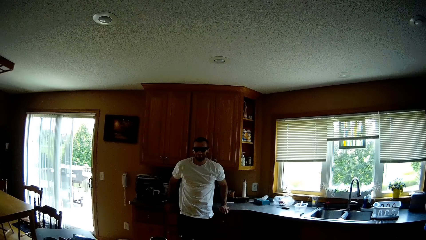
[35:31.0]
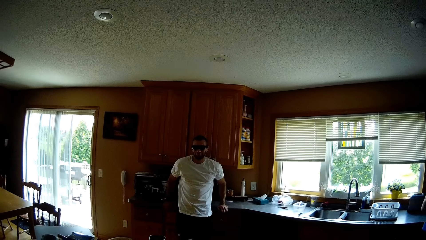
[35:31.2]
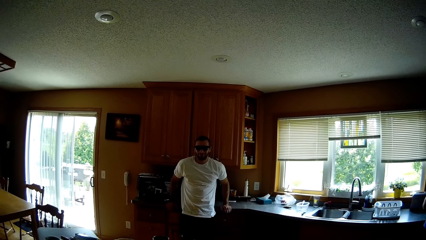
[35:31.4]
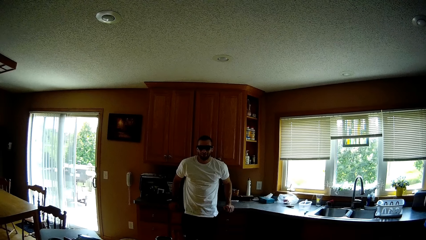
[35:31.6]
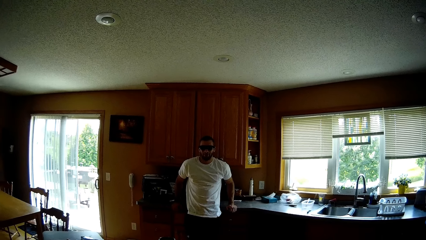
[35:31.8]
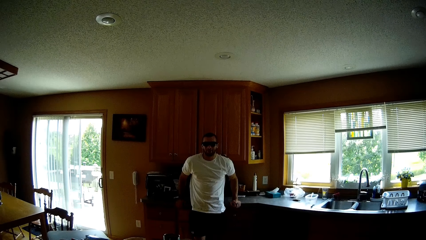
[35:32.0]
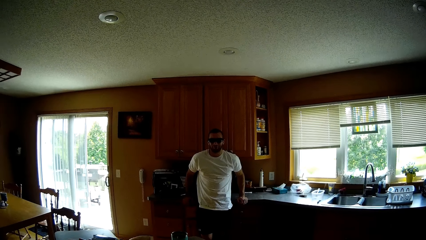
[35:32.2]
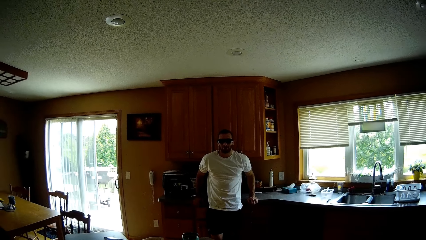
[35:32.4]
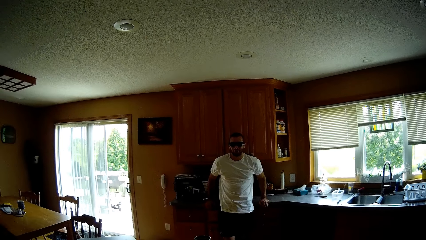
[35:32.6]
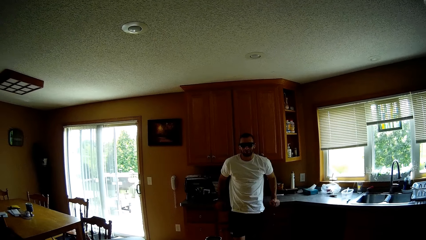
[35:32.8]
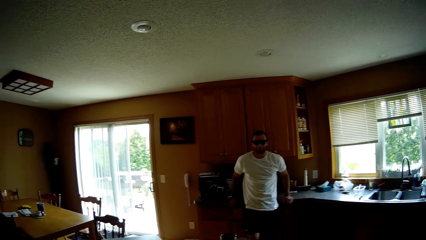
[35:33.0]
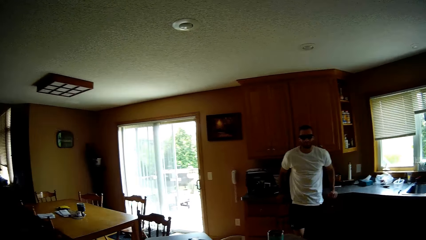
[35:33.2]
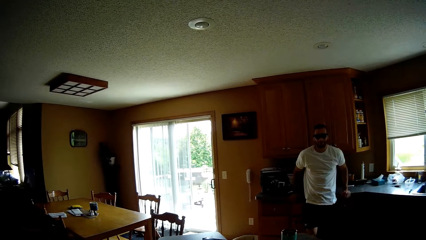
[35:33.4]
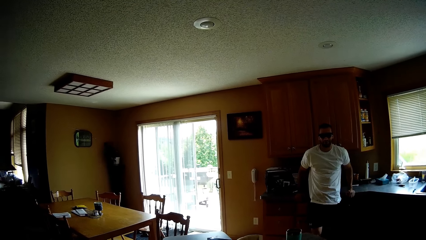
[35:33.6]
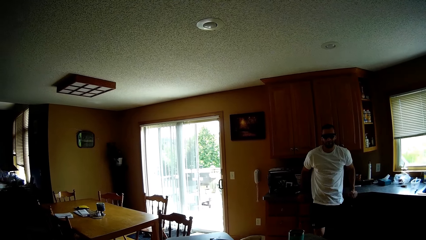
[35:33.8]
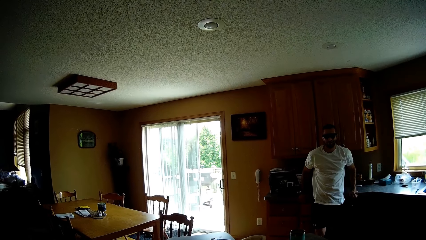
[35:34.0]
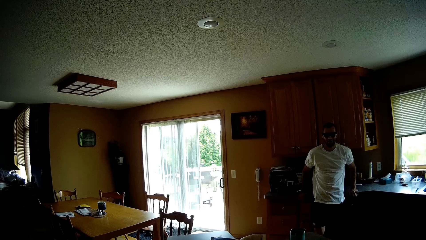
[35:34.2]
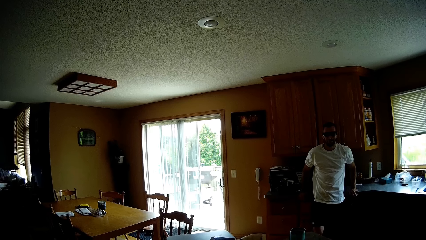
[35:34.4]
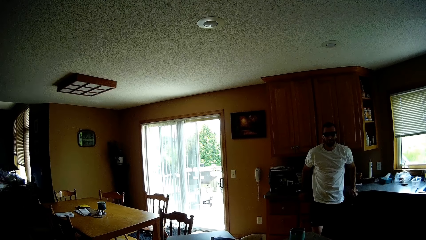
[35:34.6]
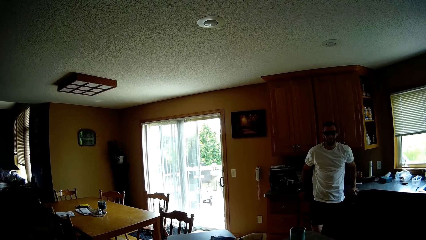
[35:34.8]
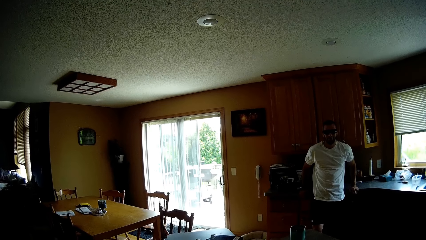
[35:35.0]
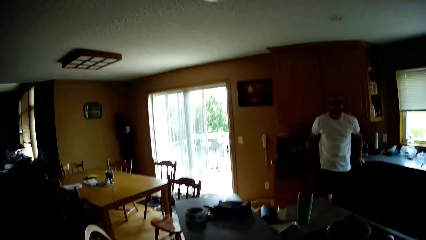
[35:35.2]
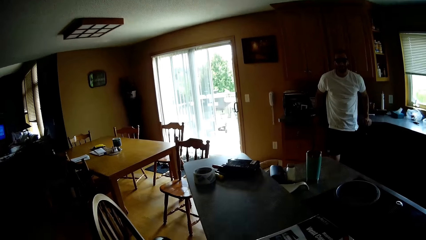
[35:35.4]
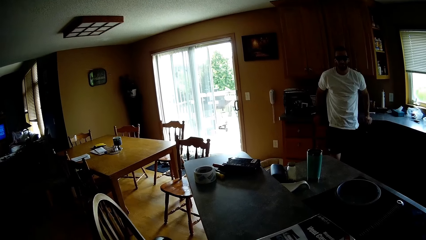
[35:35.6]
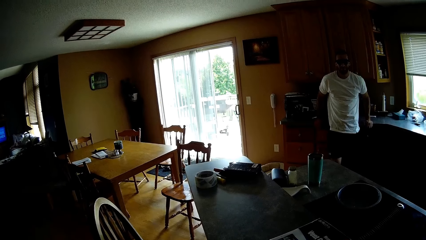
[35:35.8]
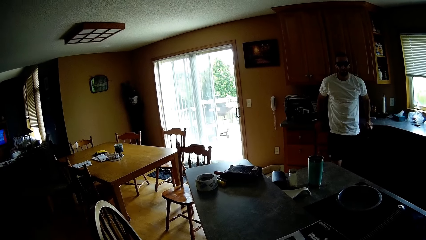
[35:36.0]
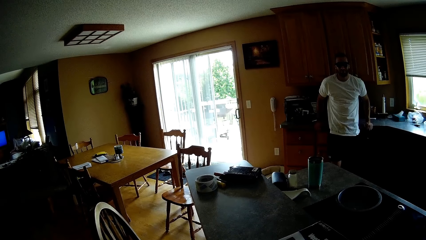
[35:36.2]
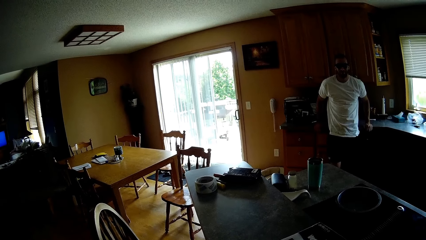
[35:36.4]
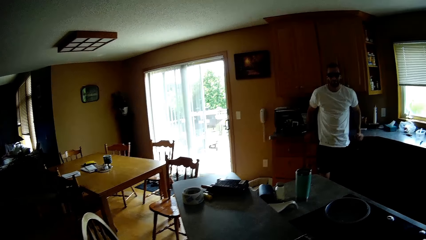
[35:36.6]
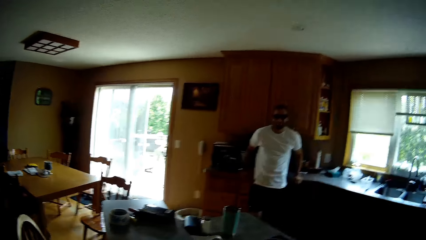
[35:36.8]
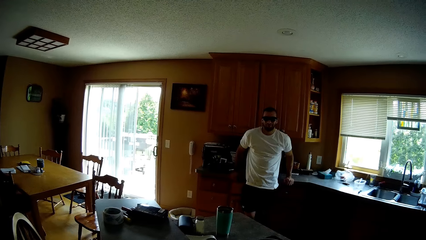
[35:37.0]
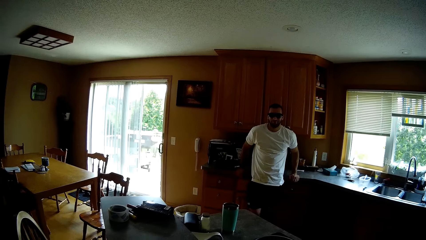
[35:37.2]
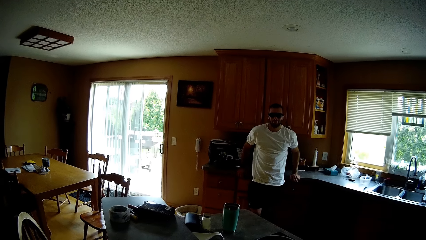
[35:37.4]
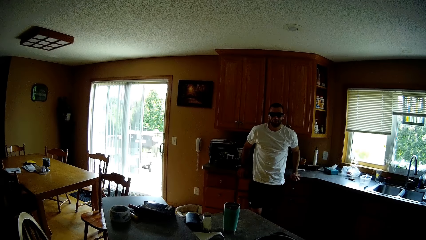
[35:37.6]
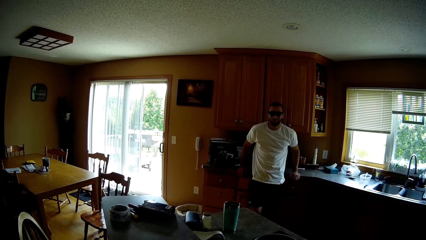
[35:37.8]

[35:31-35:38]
The camera wearer turns back to the person. They interact with the person. The person talks to the camera wearer, the man and the other man.

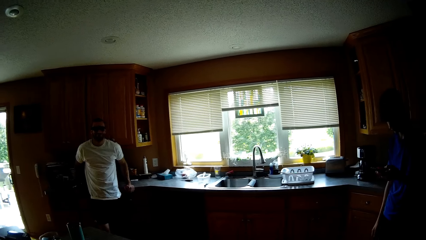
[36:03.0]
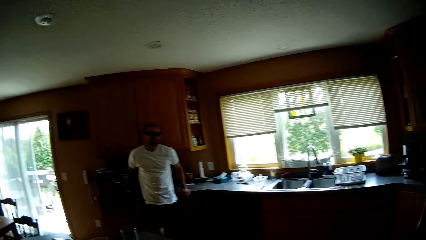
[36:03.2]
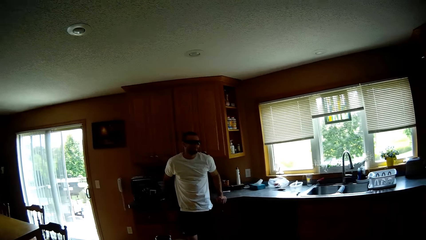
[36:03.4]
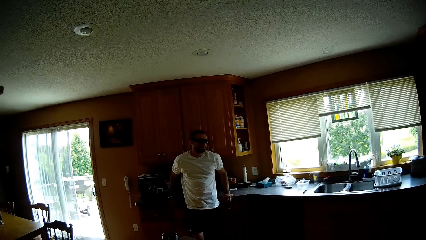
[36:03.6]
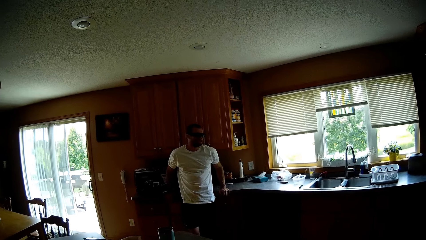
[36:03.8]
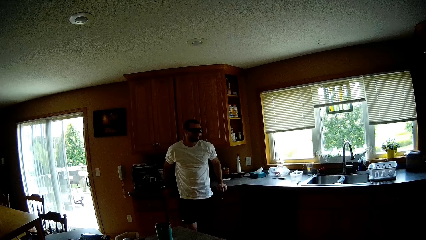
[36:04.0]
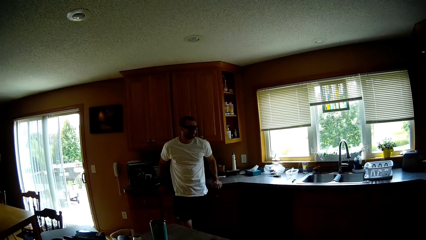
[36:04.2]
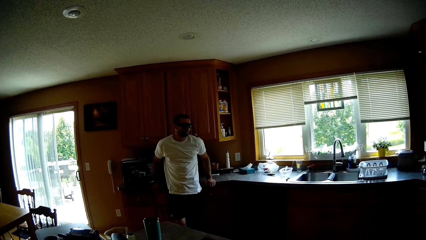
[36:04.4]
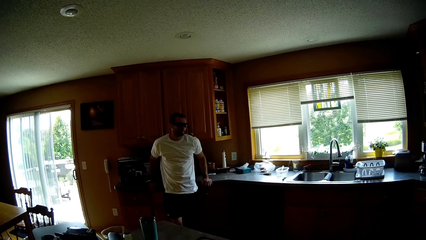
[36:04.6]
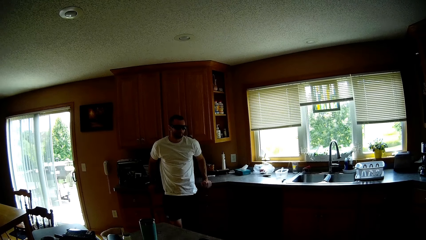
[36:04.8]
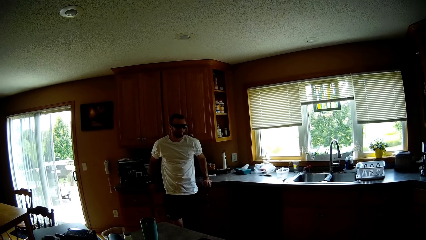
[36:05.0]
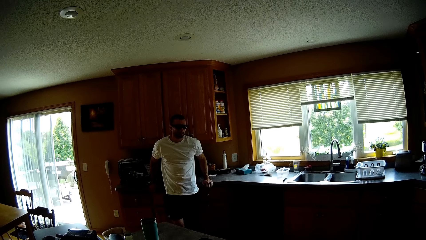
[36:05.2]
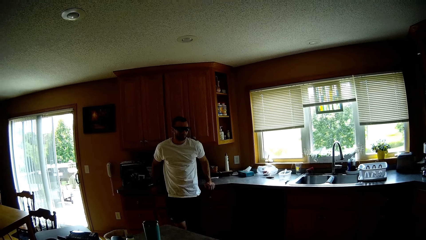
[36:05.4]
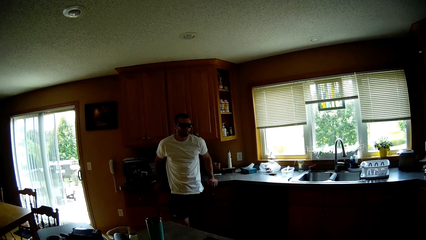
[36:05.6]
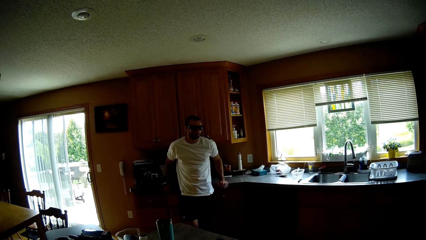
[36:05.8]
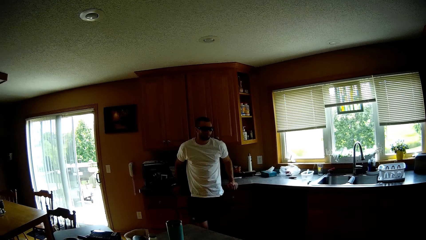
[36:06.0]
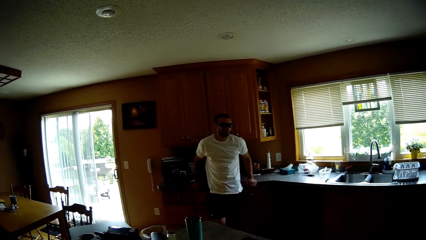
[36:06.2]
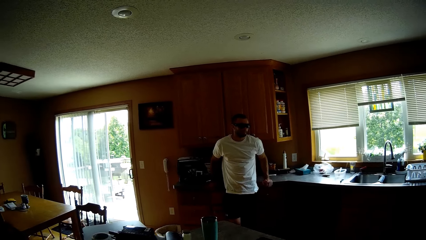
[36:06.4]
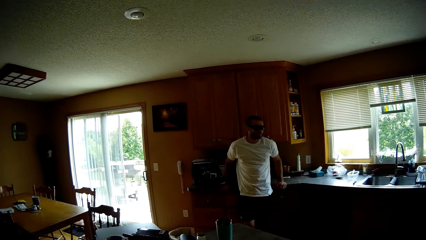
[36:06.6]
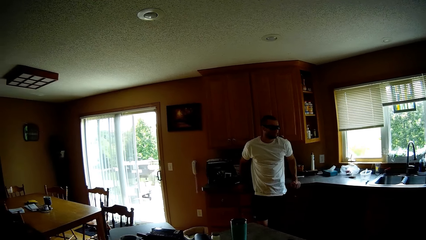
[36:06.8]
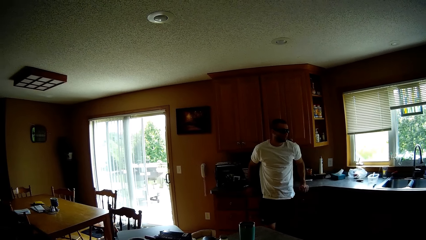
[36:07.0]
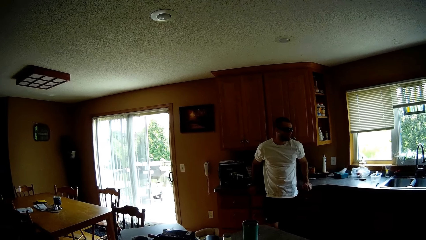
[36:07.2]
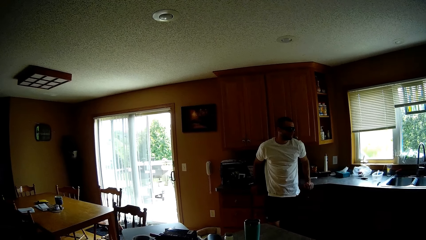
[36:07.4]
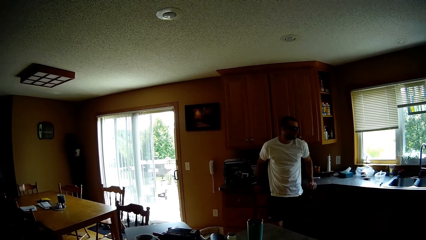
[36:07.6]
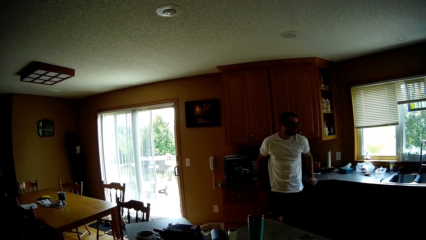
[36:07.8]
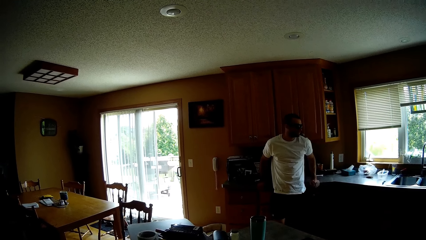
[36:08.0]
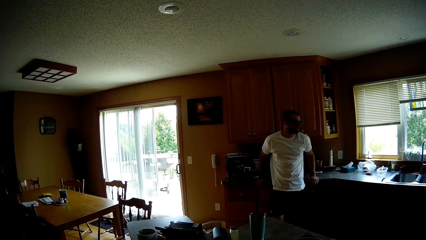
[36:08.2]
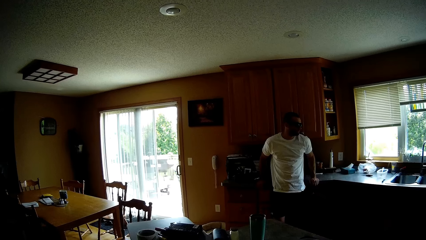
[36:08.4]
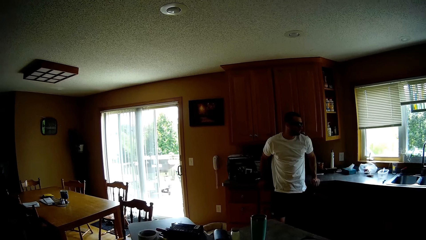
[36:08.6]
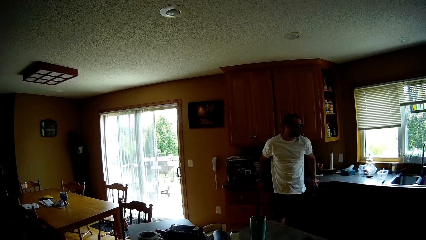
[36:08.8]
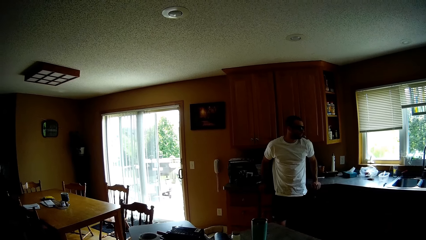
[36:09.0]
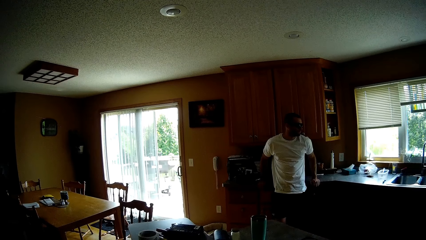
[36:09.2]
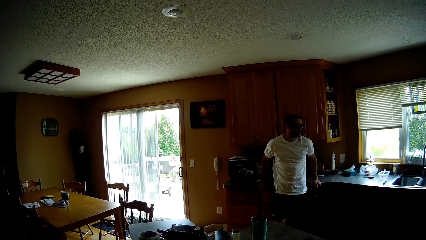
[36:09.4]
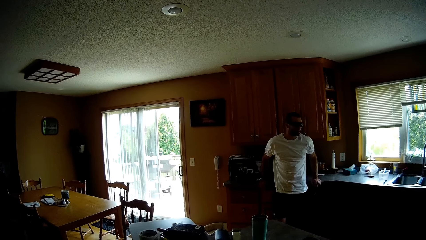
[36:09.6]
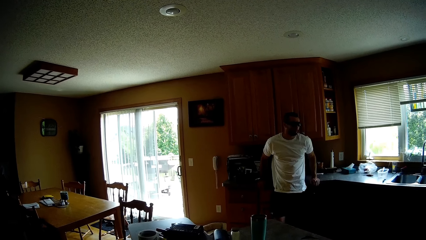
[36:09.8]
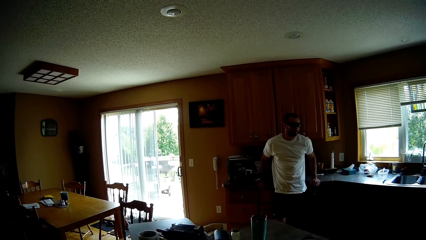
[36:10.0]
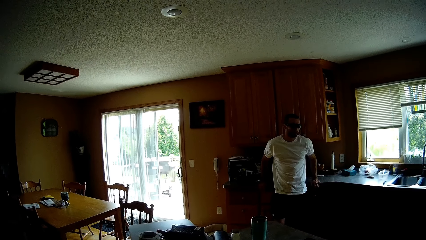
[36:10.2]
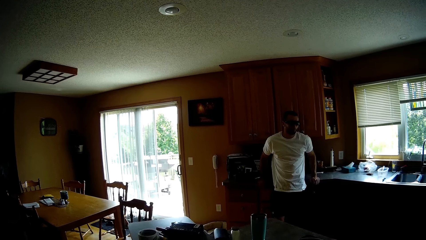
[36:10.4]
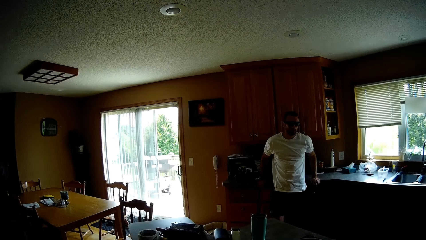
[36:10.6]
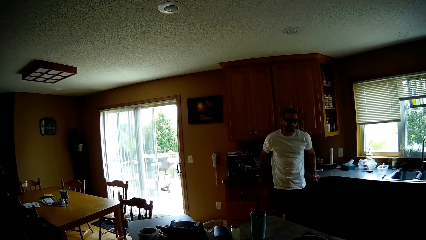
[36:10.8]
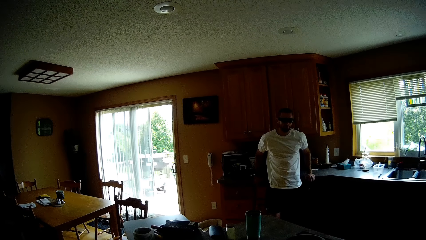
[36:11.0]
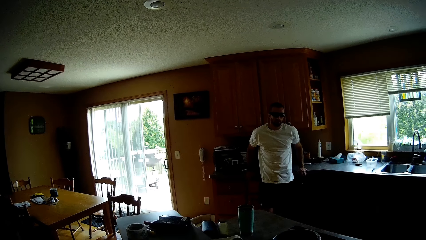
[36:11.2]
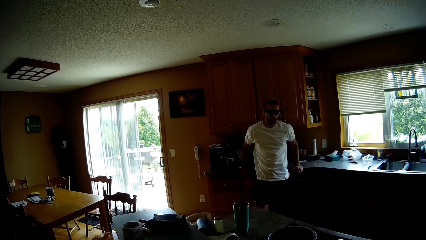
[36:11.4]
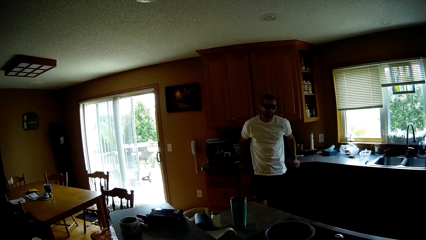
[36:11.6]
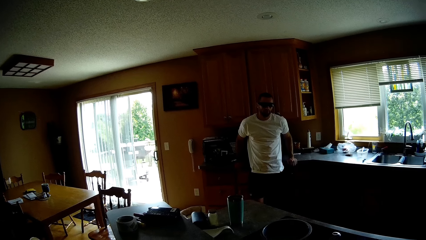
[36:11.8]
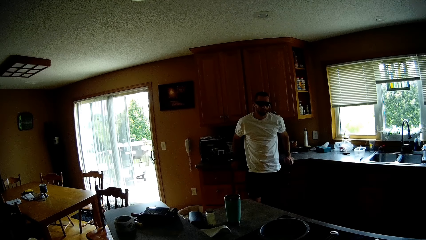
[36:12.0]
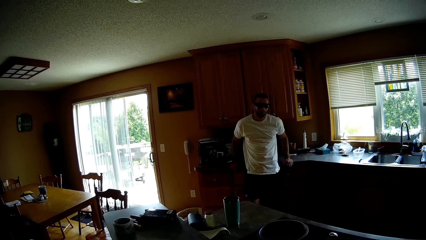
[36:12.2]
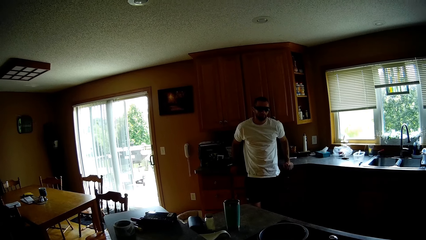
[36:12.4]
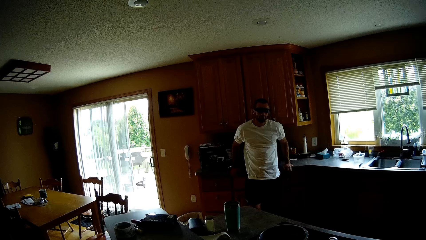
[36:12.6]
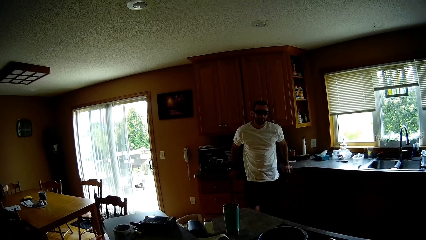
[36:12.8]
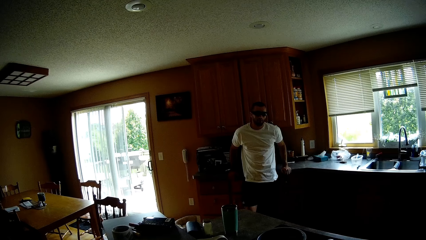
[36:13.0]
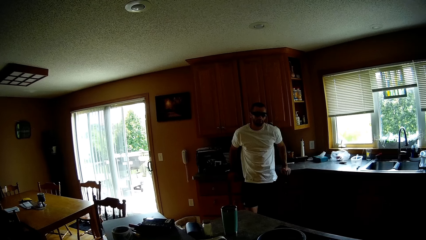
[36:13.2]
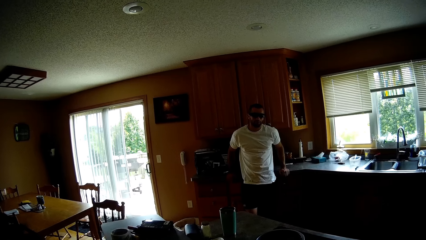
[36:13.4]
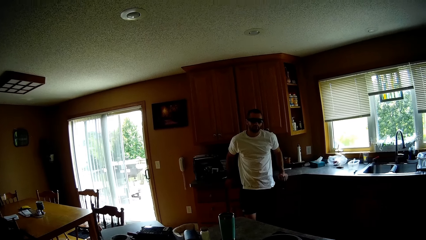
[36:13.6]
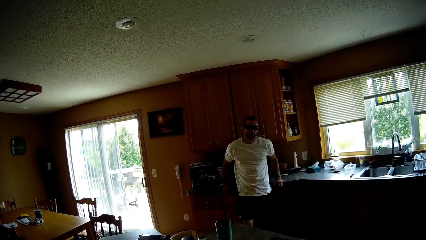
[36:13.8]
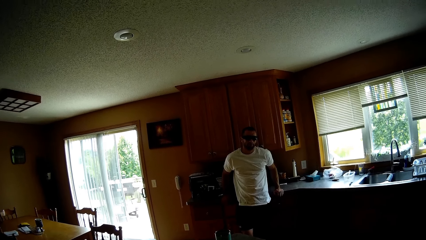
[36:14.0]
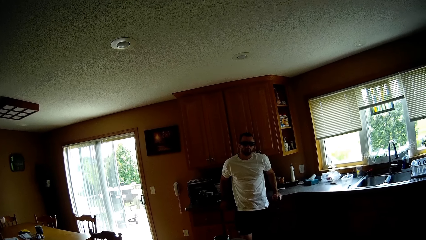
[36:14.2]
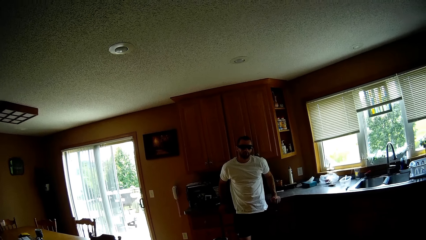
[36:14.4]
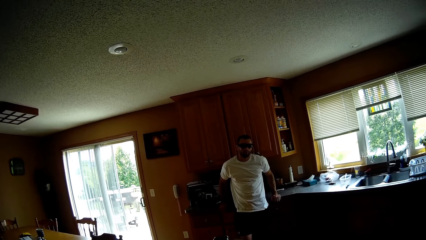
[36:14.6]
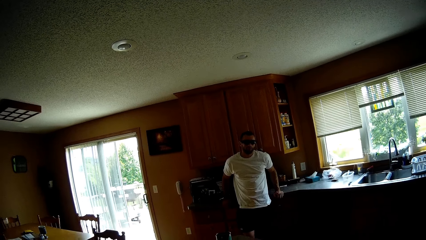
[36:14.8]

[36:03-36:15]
The camera wearer briefly looks to the right of a room towards the man. They turn back to the person. They stare at the person. The person talks to the camera wearer and the man.
